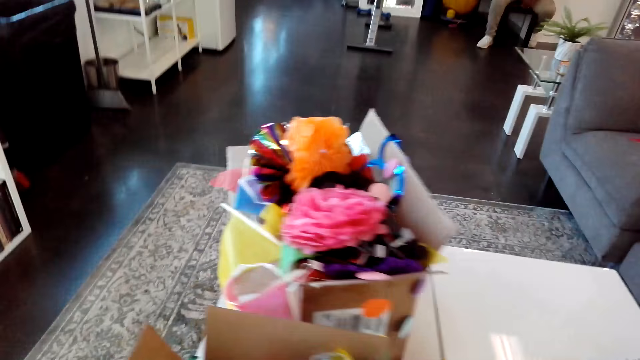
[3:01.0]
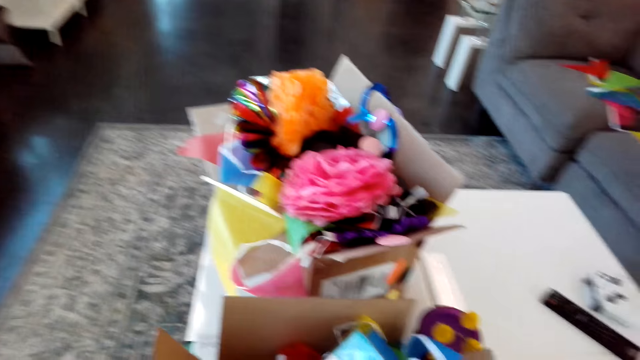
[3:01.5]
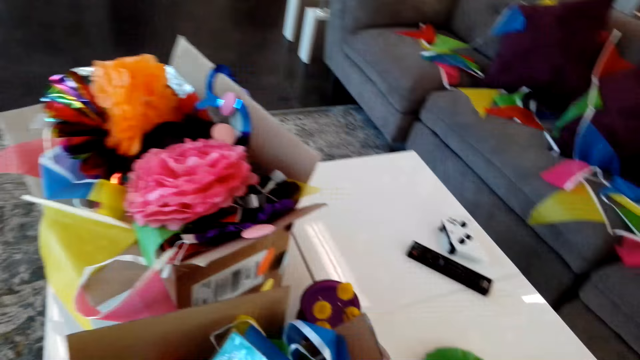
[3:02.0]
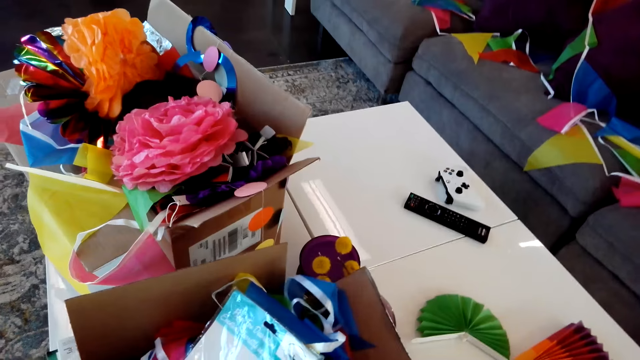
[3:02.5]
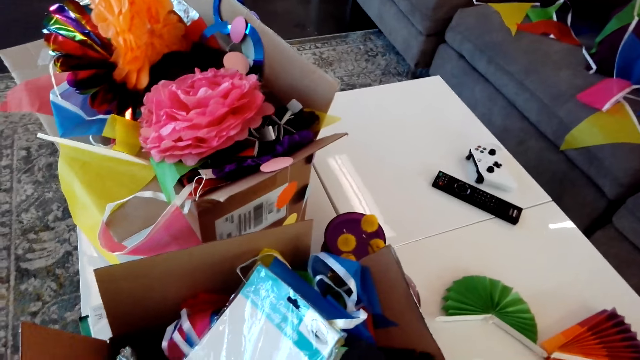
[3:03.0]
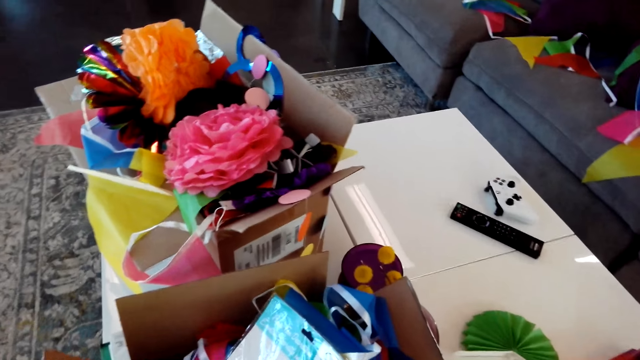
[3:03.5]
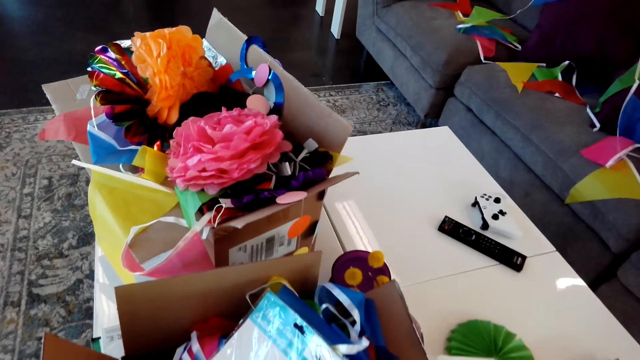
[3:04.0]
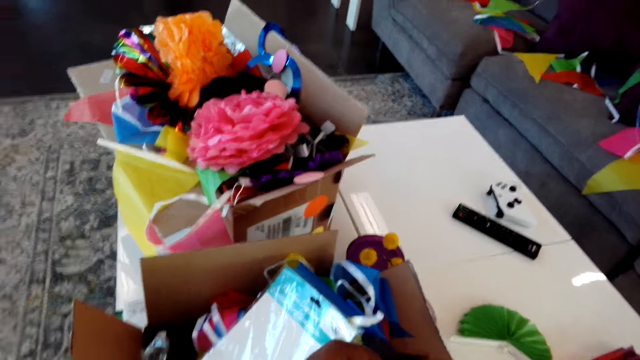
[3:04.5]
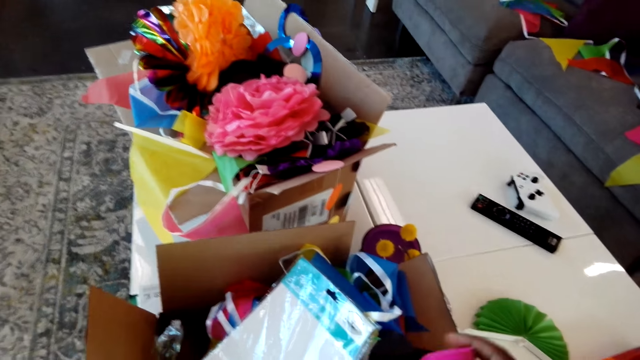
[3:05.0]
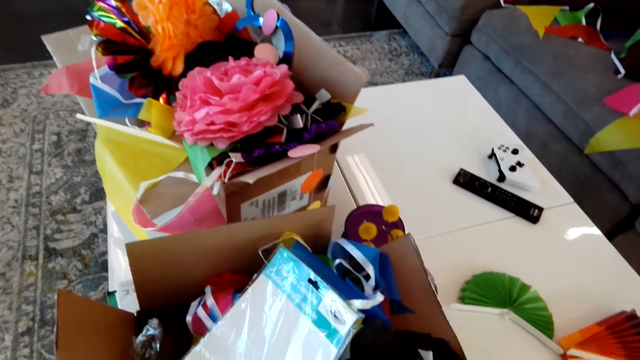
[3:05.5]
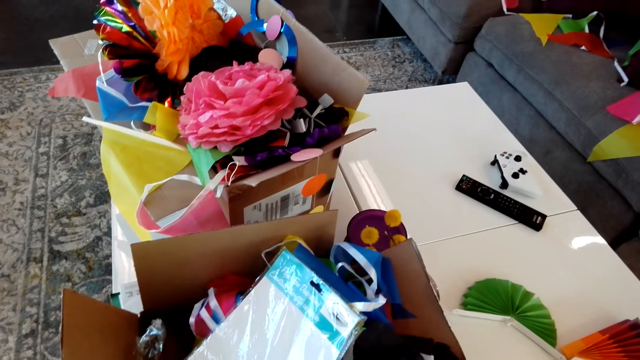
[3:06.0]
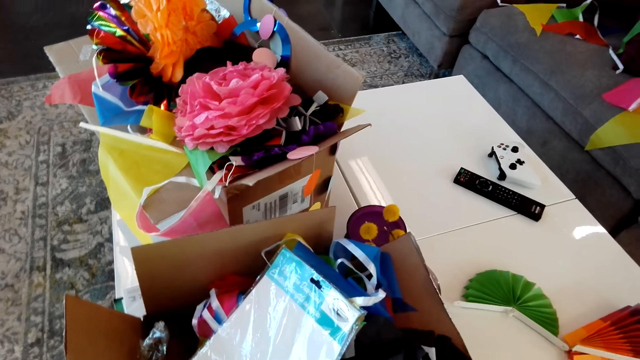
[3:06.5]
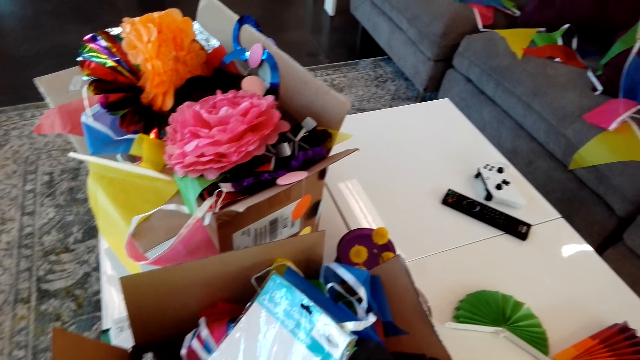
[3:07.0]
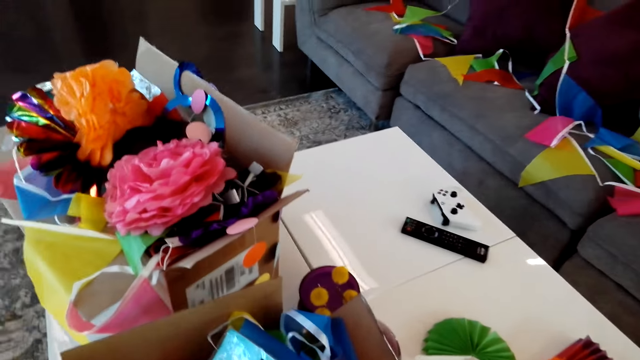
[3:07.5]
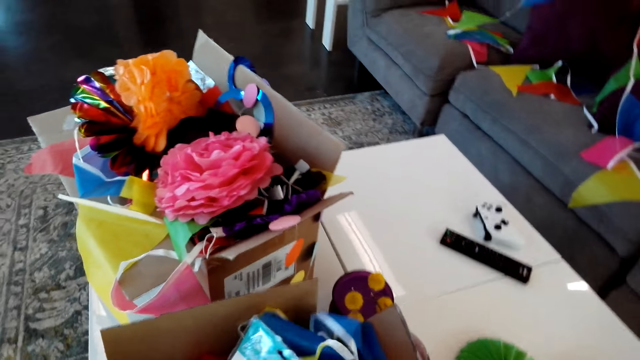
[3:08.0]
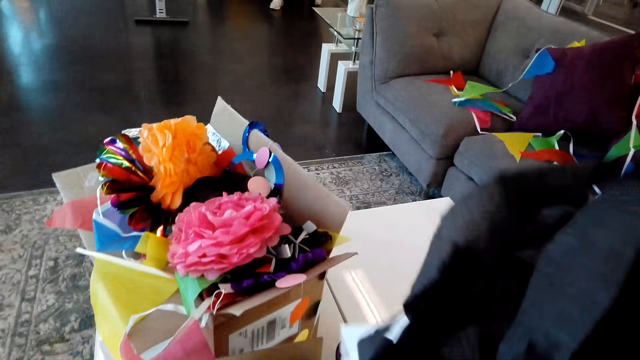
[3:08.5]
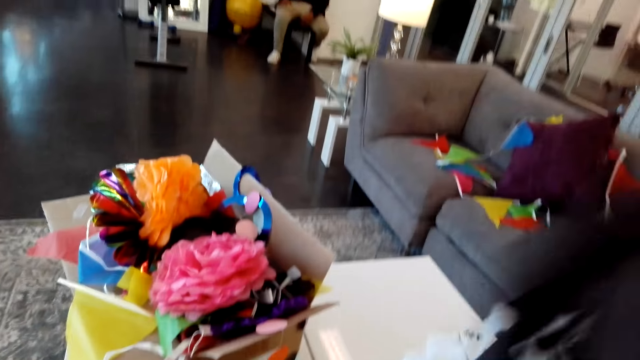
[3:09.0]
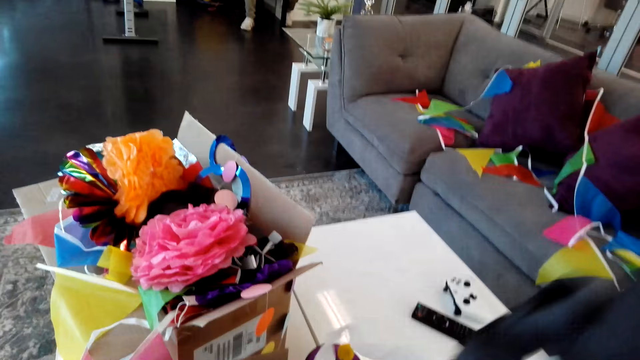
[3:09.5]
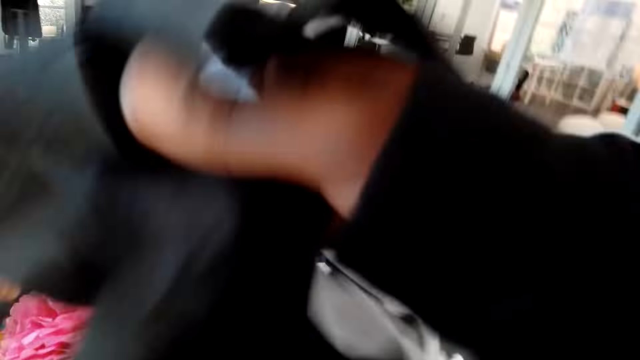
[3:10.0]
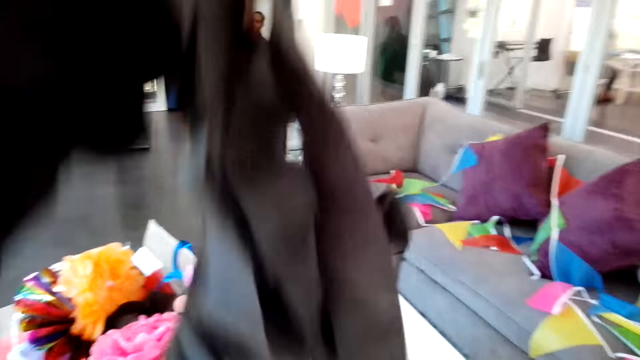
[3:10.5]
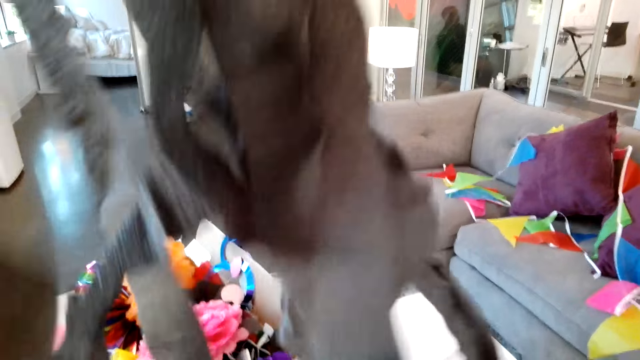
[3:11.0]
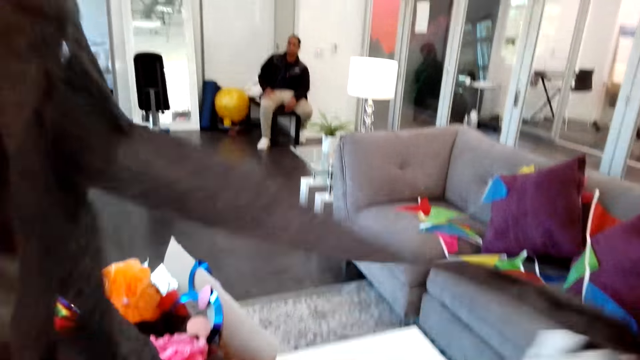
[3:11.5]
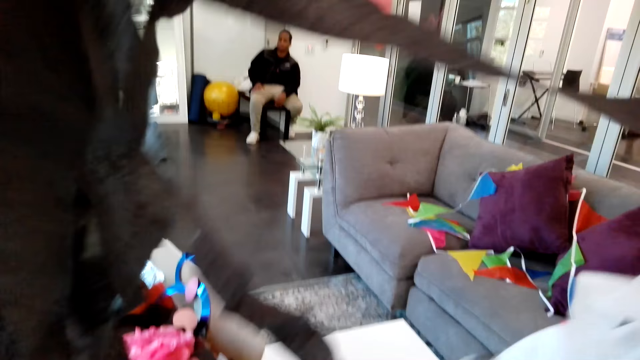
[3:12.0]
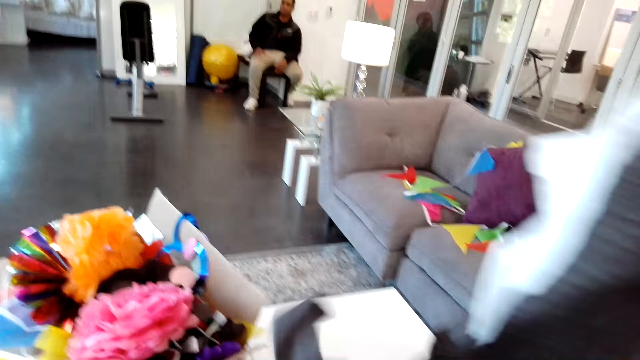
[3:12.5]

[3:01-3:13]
The camera wearer takes the ribbon or decorations from the box. They hold the ribbon. They remove the ribbon from the box. They unfold the decorations.

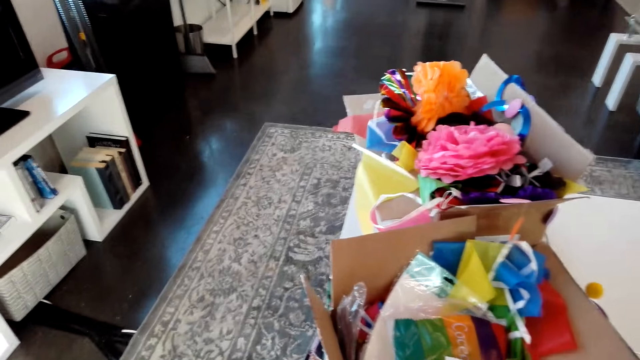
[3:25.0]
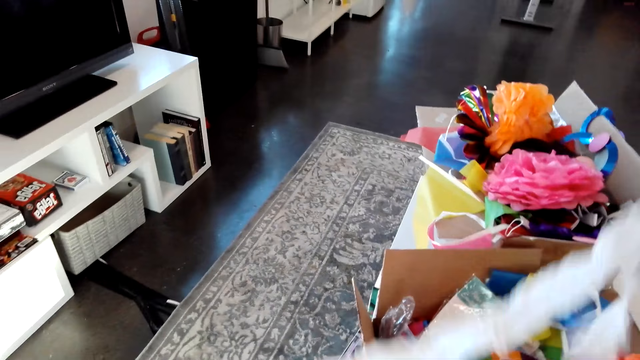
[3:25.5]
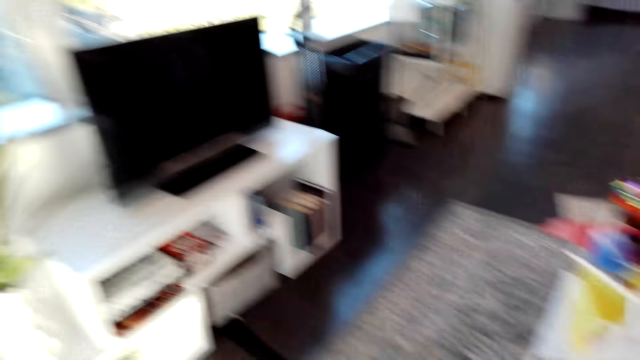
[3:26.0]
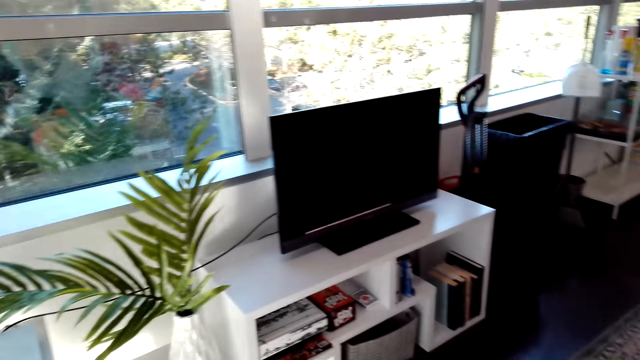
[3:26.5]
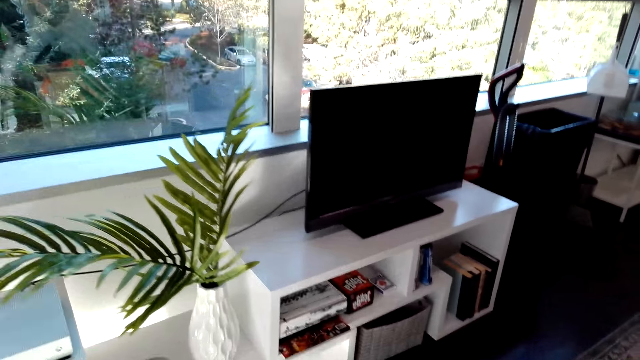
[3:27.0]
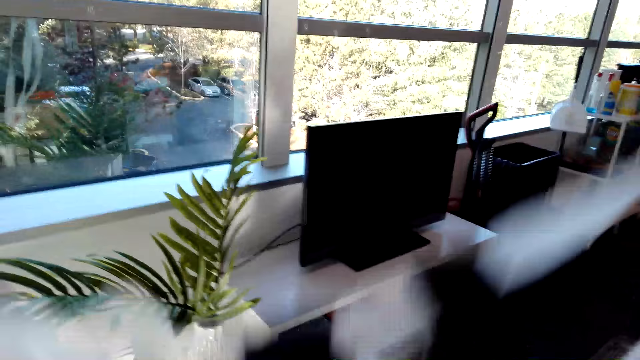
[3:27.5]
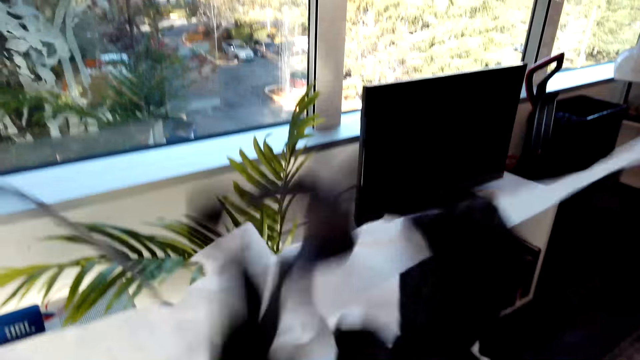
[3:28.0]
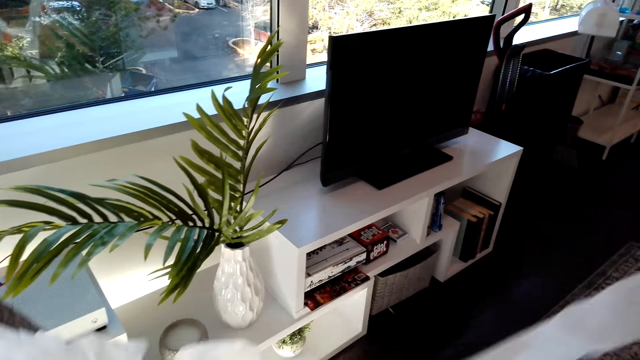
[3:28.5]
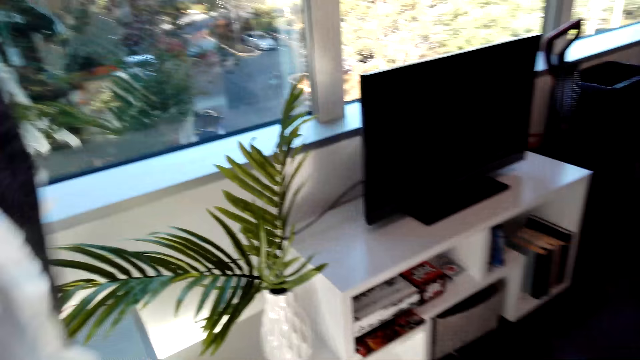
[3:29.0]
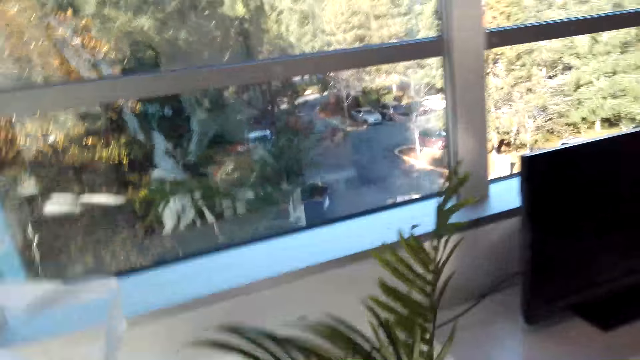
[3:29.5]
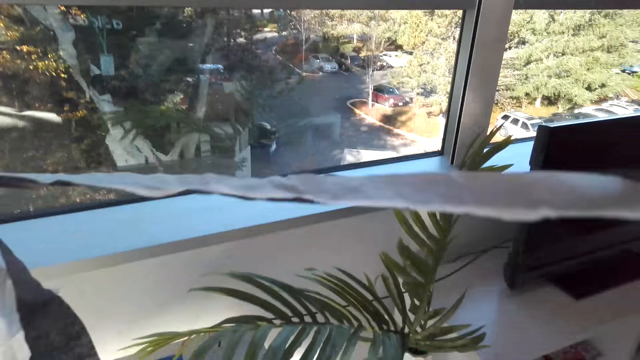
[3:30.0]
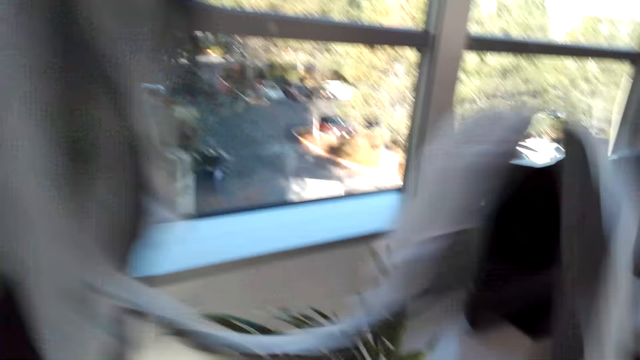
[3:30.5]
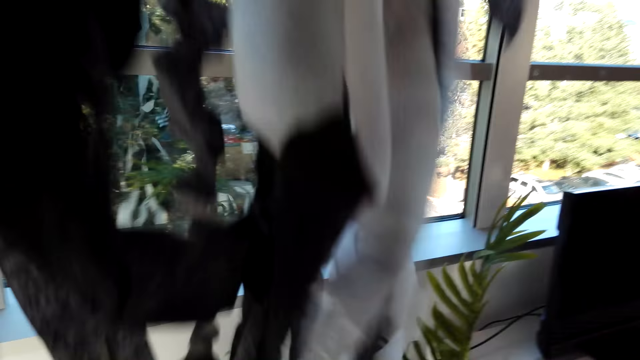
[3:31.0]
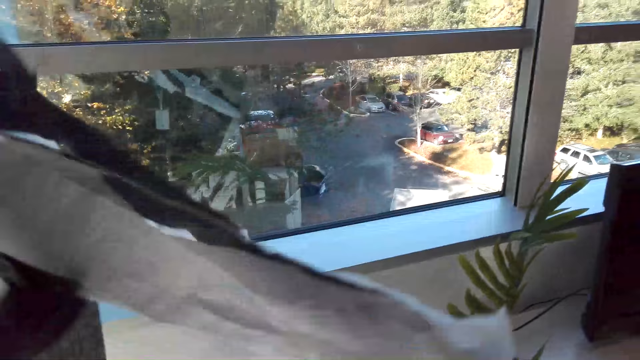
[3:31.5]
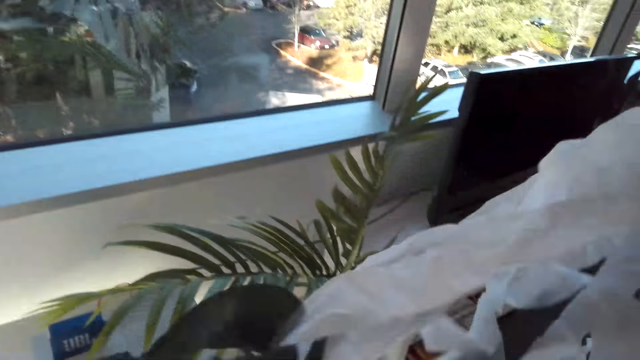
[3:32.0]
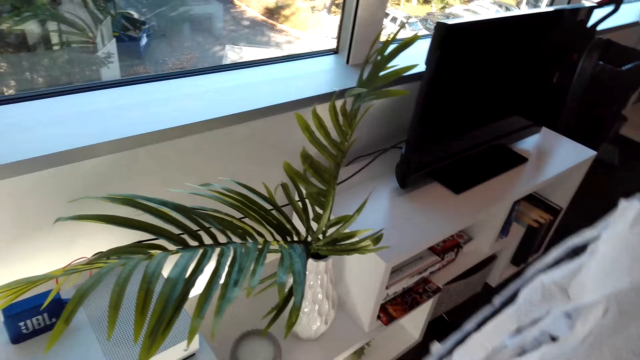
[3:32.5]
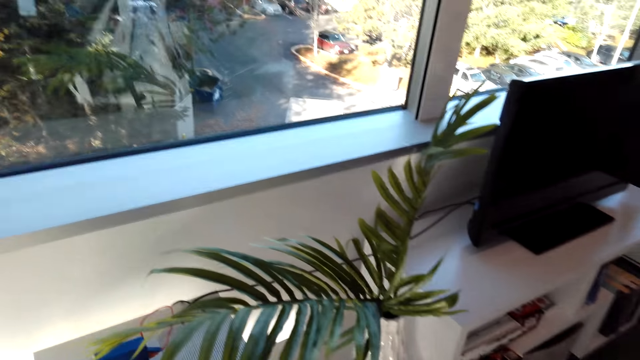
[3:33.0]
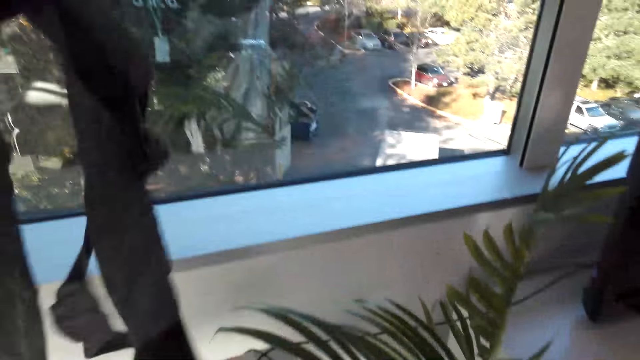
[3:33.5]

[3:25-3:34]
The camera wearer moves the ribbon on the hand.
